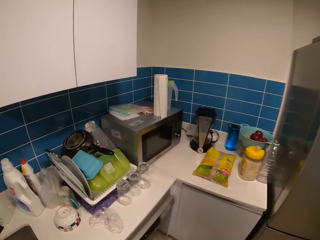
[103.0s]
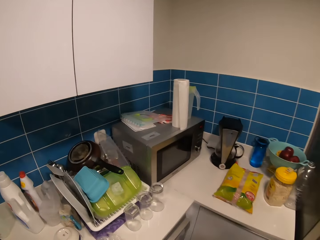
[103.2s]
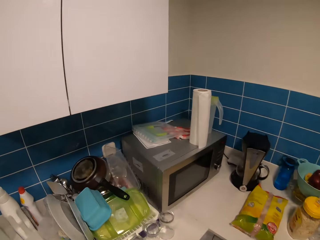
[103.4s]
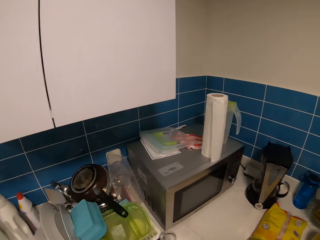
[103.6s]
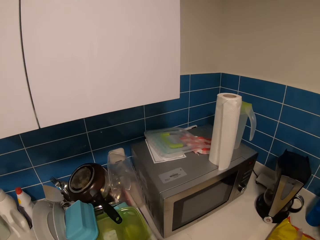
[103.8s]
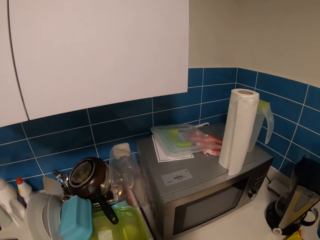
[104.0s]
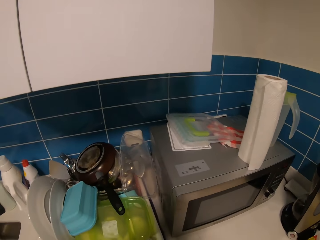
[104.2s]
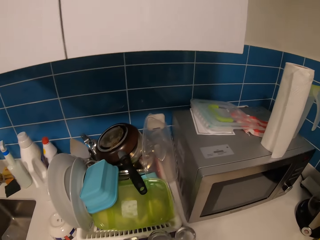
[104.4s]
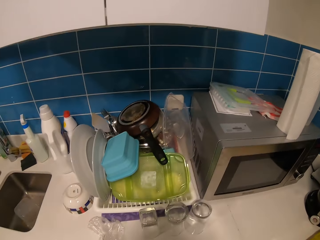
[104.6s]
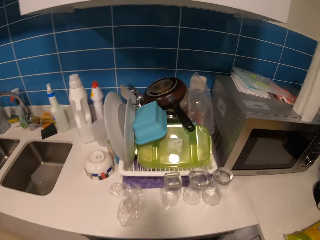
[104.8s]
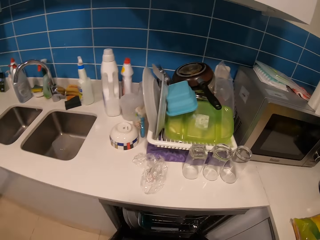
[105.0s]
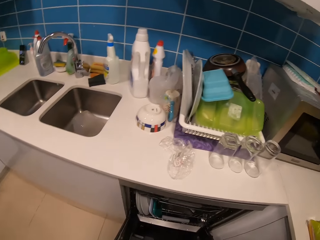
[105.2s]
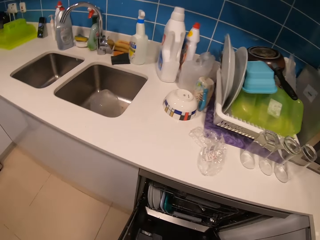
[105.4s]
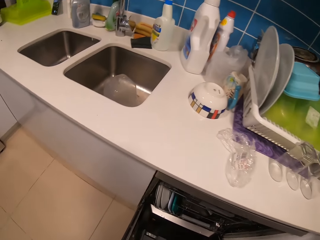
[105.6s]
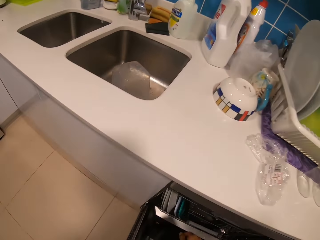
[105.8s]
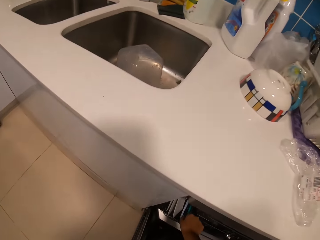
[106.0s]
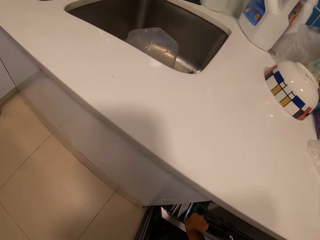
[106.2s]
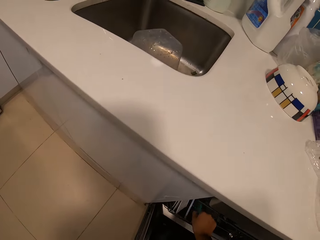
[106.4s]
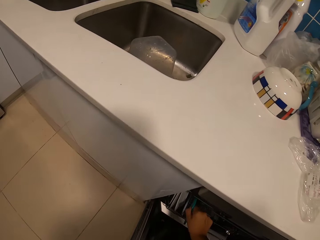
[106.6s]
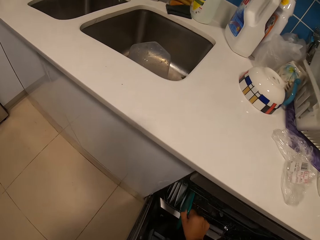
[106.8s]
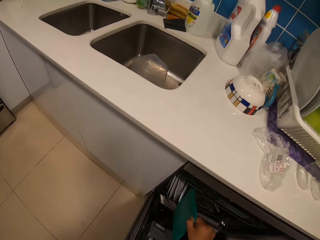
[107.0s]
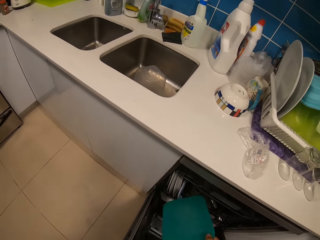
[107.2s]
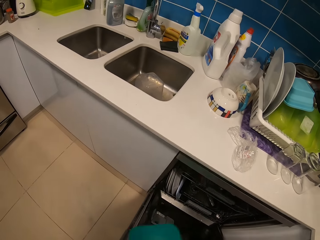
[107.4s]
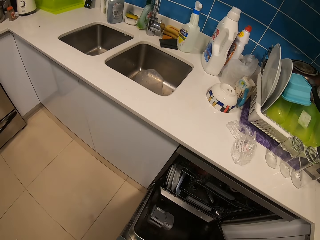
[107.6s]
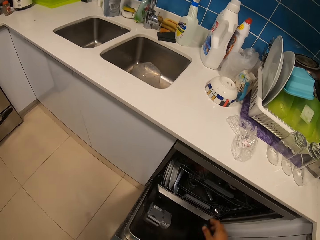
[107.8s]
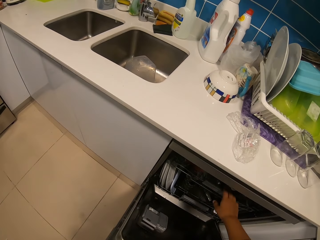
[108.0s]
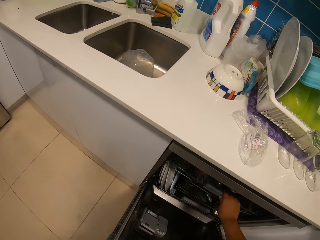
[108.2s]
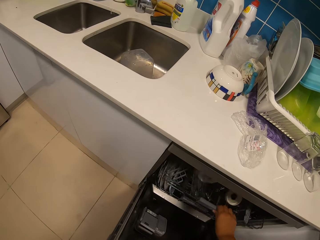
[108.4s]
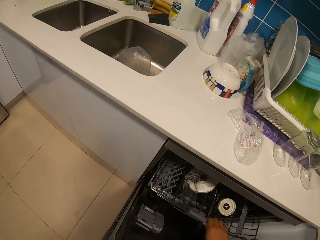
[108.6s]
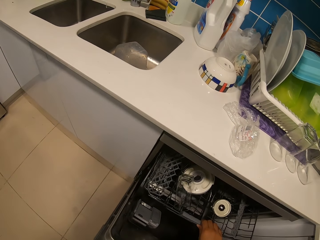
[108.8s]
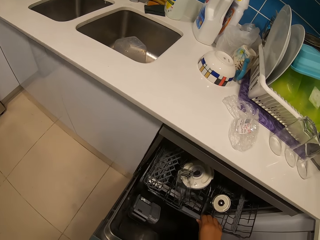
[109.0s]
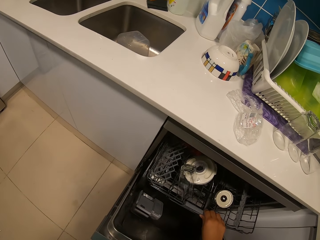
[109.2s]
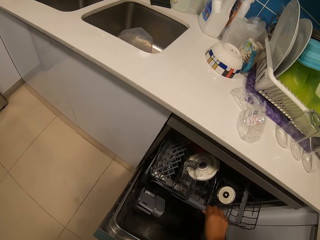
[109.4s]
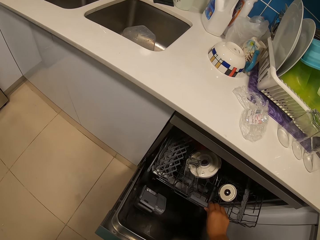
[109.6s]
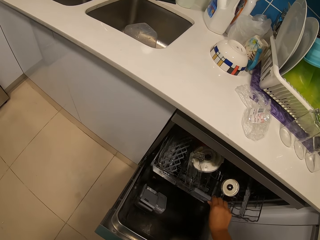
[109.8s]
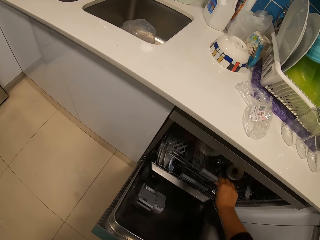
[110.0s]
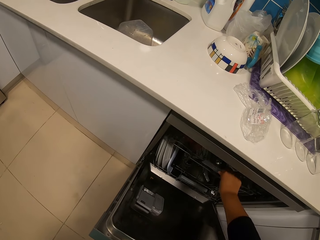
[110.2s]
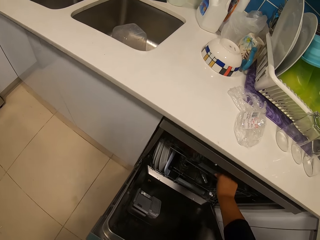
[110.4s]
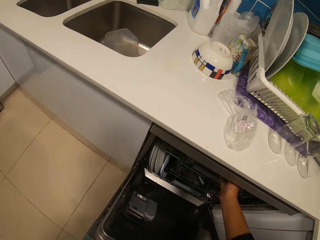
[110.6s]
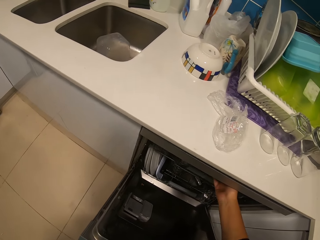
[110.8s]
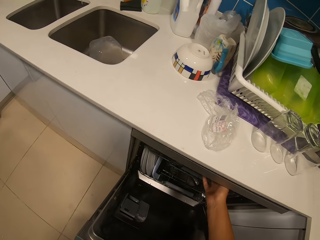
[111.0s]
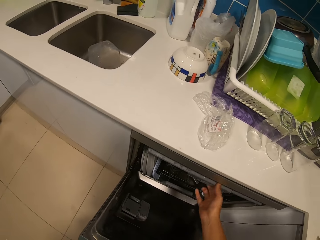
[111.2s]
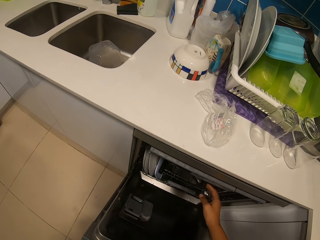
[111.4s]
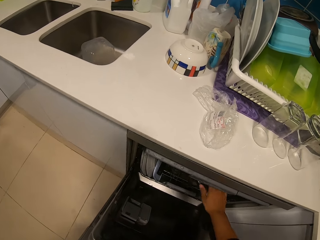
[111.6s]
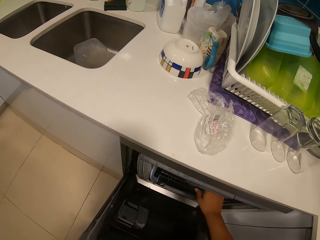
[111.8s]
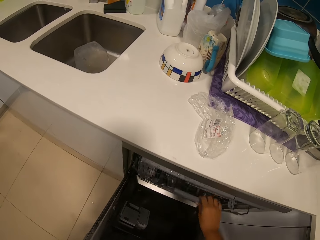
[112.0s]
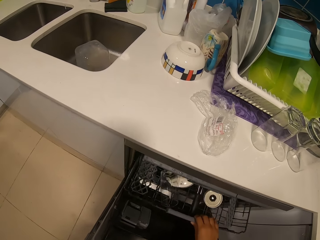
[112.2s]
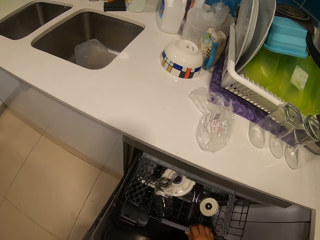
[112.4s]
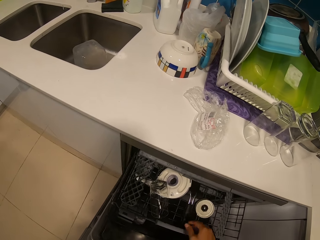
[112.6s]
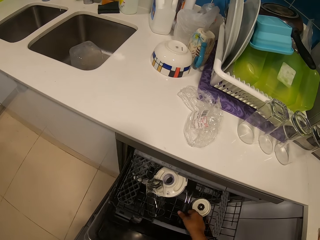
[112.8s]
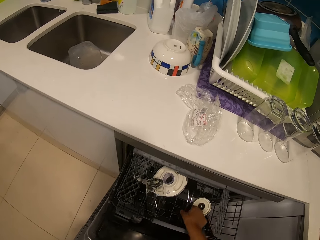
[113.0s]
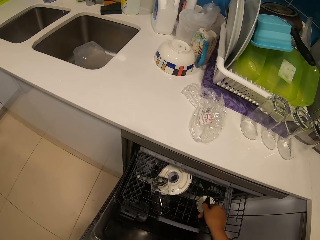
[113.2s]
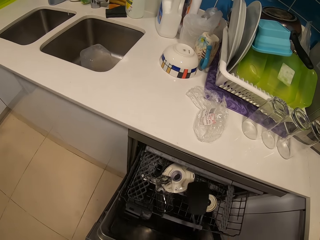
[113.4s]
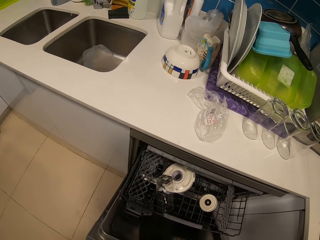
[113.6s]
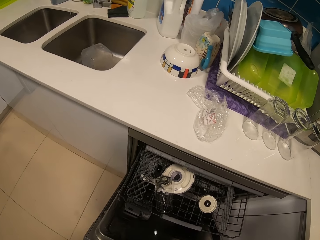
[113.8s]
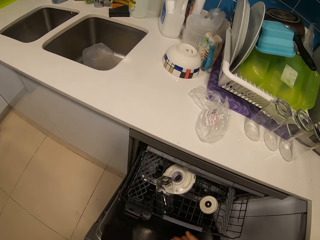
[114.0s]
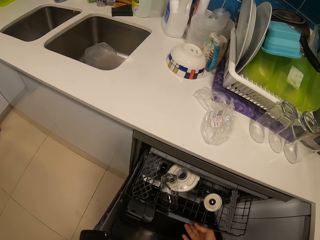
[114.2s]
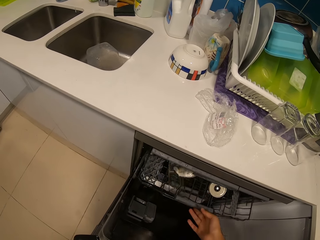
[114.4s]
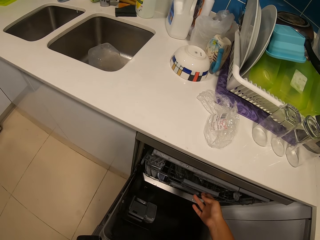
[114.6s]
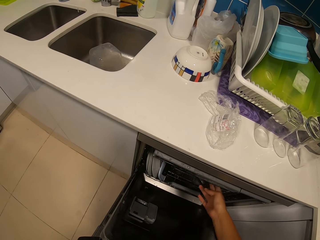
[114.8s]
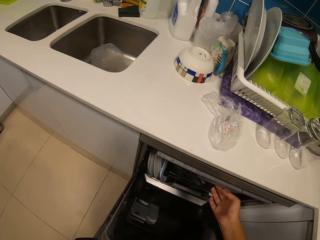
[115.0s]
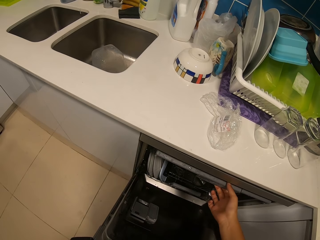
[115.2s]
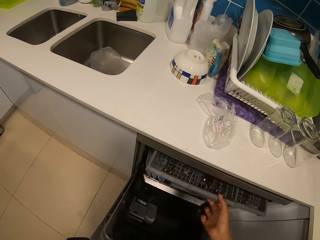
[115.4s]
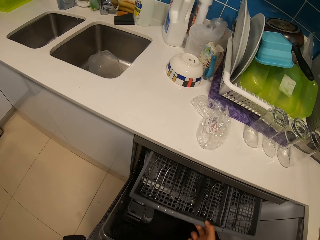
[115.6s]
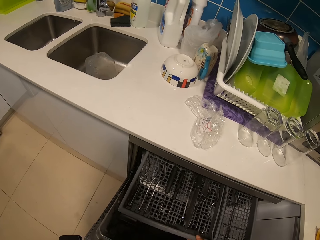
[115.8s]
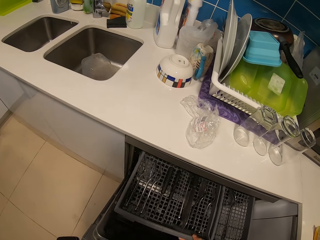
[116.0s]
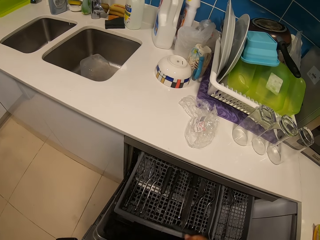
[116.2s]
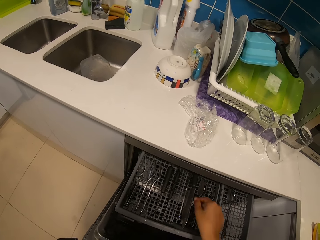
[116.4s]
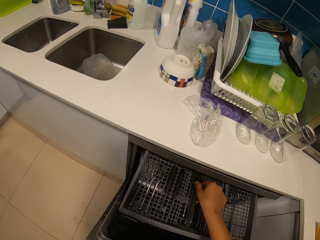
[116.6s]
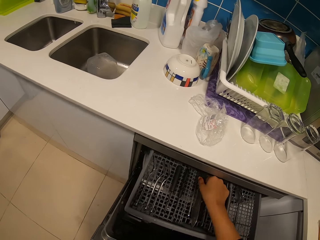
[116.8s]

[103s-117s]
The camera wearer opens a dishwasher. They pick up a lid. They pick up a plate. They pull a dishwasher rack. They push the dishwasher rack. They pull the dishwasher rack. They pick up a spatula. They push the dishwasher rack. They pull the dishwasher rack.

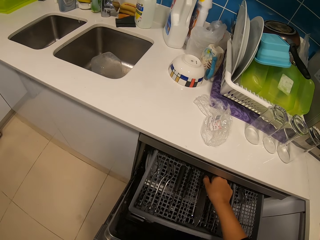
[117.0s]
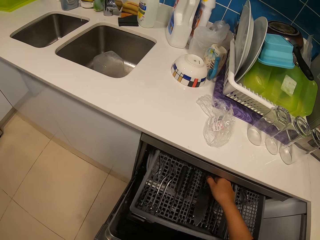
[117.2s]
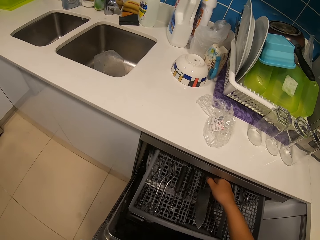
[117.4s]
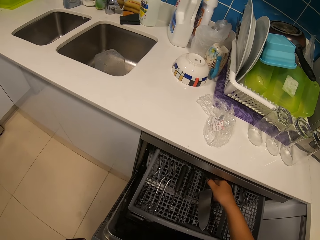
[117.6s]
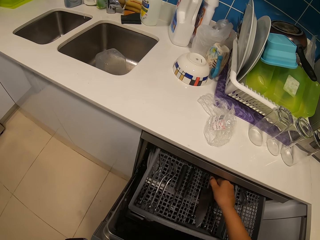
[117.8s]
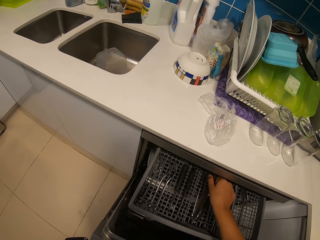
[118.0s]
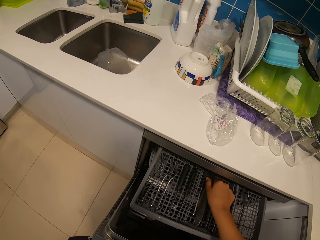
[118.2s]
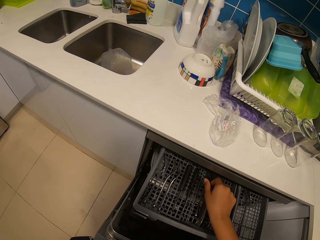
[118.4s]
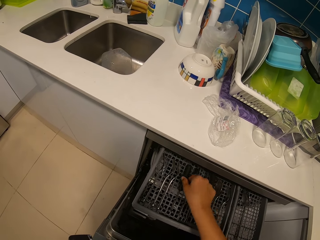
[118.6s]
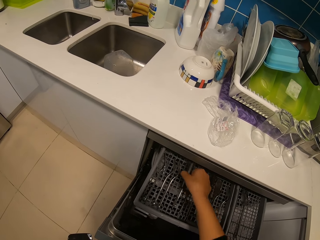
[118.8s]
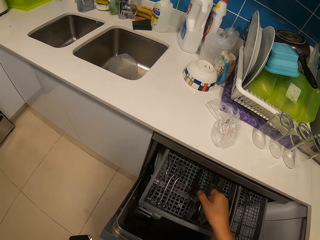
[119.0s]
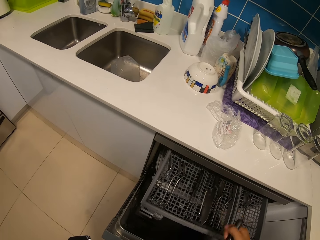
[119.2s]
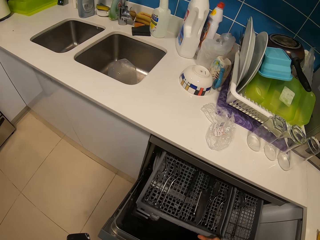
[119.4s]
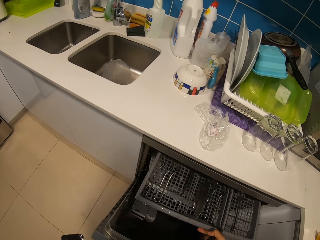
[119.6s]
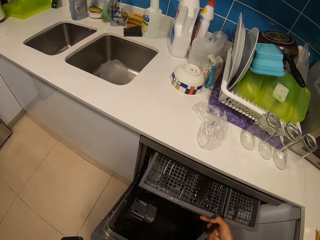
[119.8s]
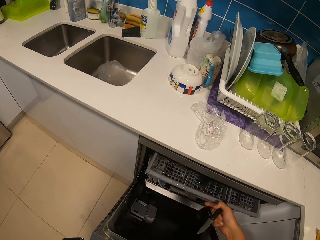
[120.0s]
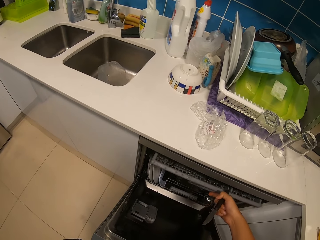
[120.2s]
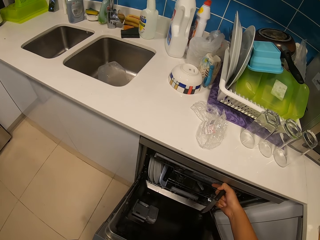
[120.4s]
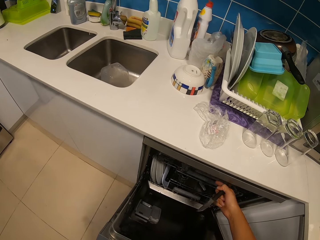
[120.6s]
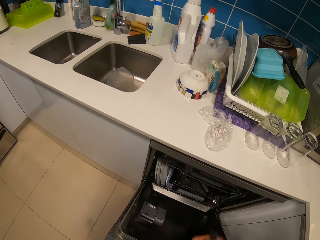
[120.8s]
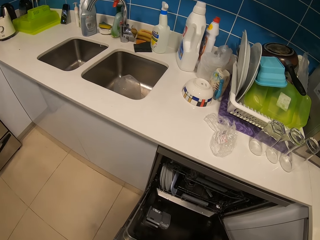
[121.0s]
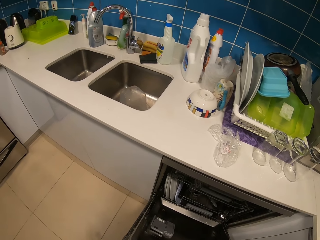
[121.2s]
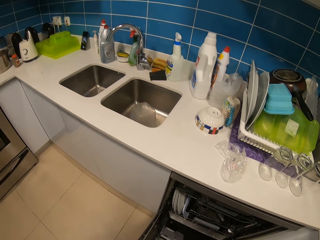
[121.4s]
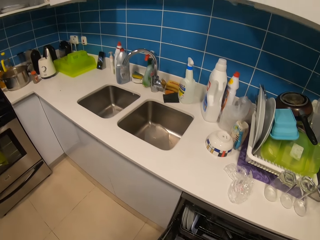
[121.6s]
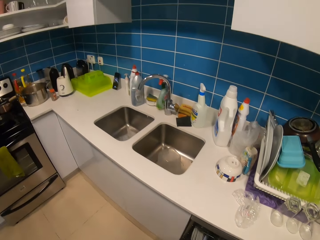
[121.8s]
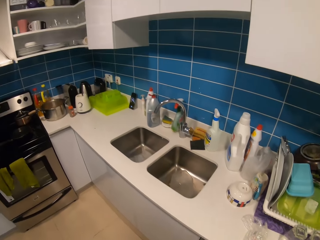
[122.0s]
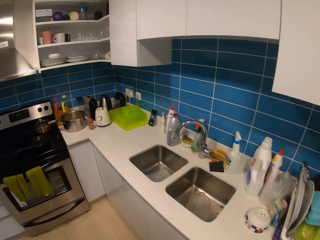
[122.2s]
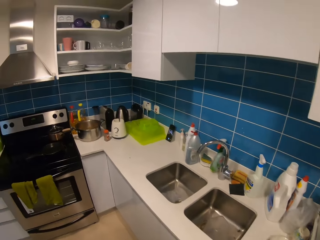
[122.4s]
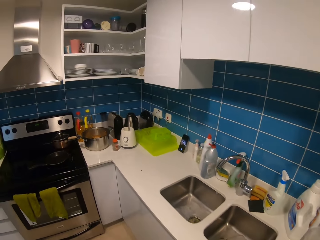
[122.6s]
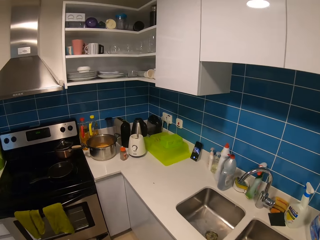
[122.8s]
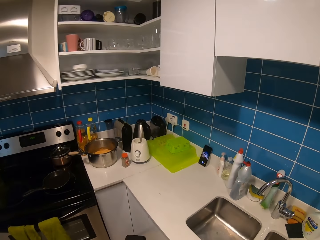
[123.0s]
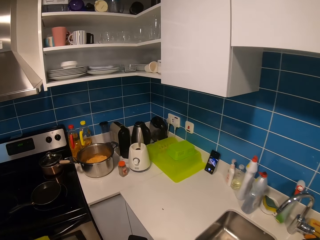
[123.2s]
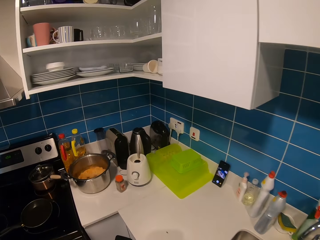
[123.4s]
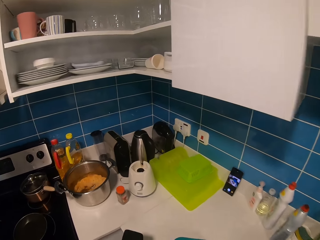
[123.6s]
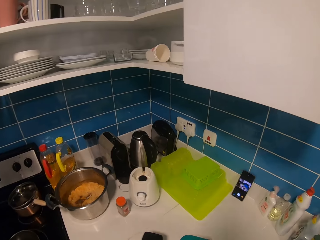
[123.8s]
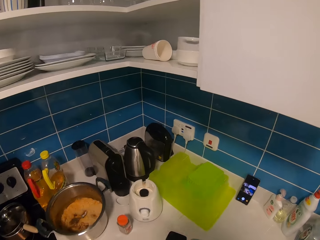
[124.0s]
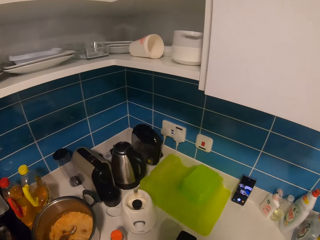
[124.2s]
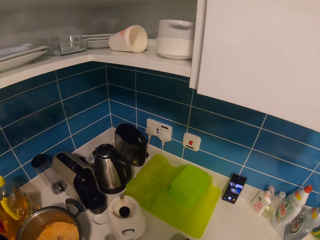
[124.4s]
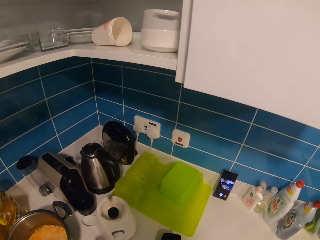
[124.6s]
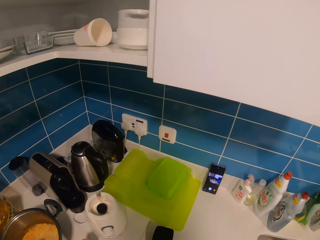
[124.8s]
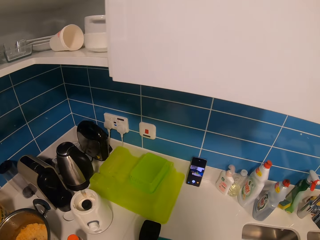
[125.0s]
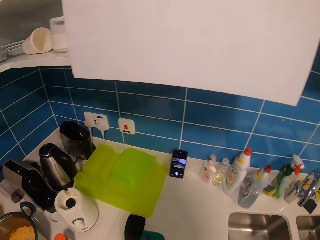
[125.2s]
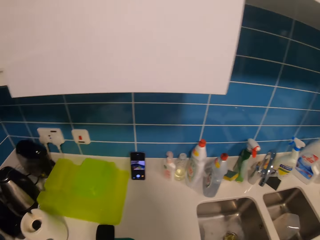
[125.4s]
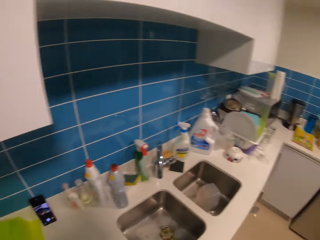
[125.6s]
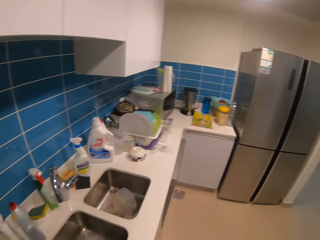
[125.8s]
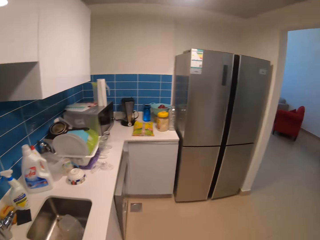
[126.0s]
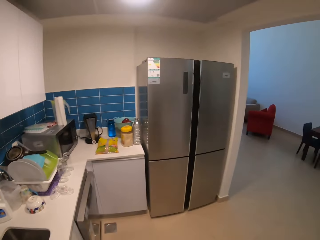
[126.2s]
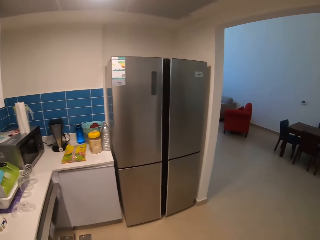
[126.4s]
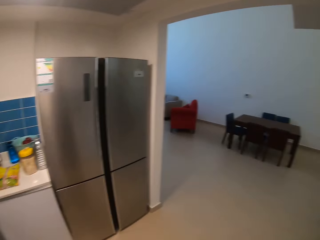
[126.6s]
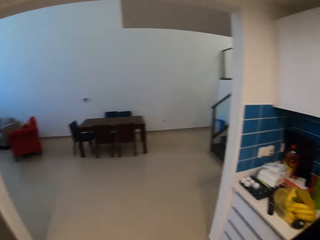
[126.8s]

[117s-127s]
The camera wearer inspects a knife. They move the knife. They pick up the knife. They push back a dishwasher rack. They close a dishwasher. They walk towards a sink. They put down a pan. They put down a spoon.
